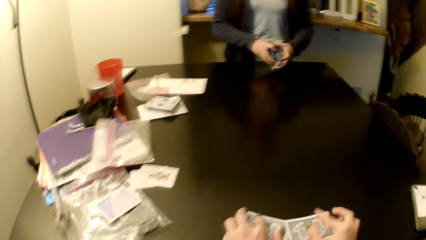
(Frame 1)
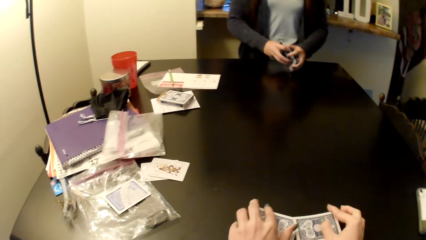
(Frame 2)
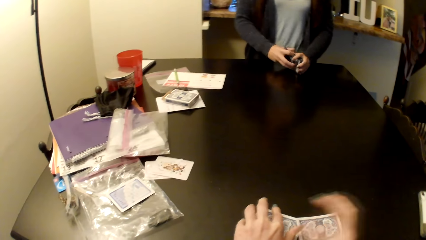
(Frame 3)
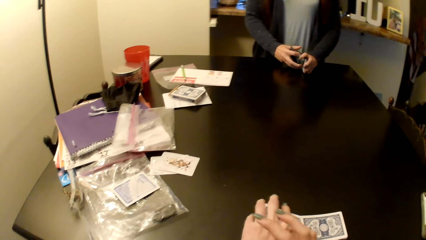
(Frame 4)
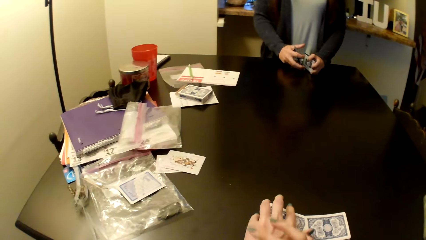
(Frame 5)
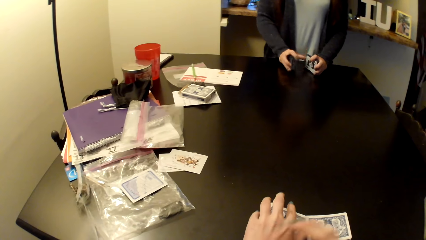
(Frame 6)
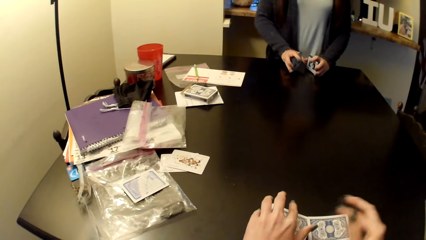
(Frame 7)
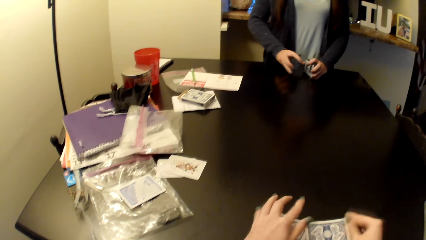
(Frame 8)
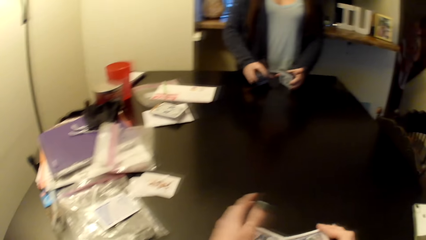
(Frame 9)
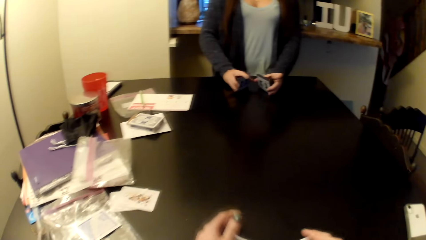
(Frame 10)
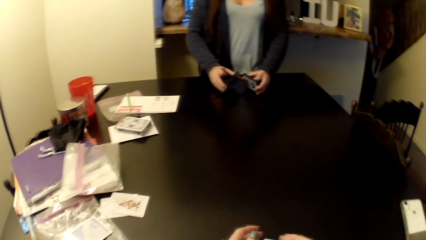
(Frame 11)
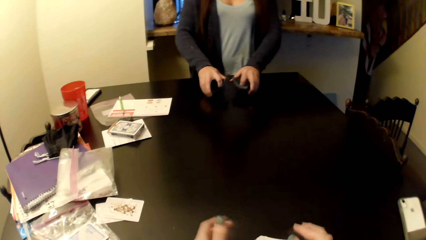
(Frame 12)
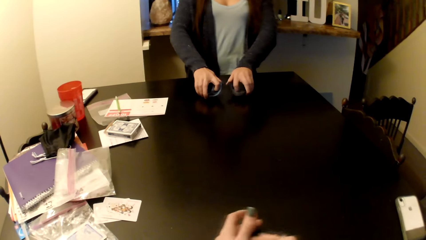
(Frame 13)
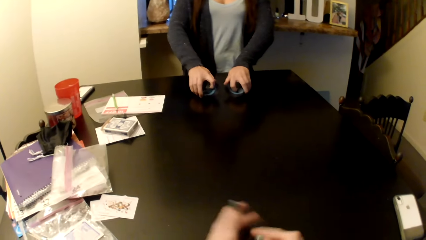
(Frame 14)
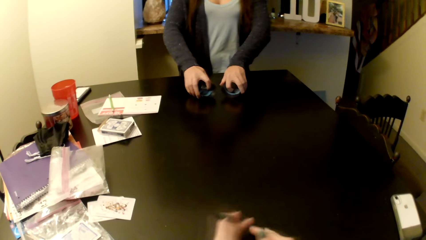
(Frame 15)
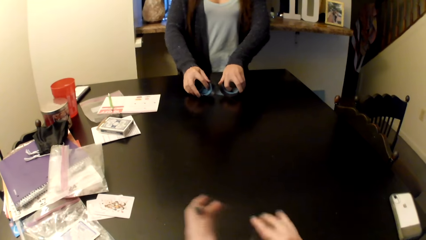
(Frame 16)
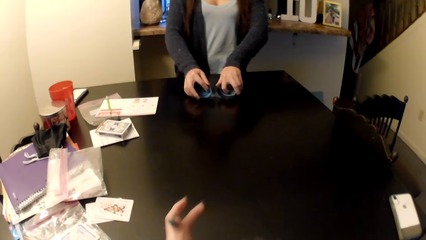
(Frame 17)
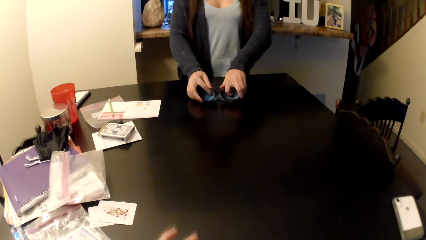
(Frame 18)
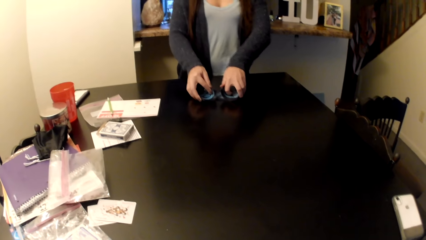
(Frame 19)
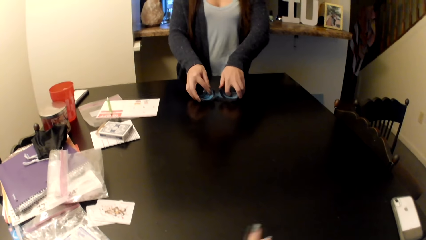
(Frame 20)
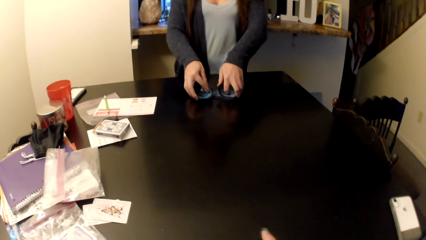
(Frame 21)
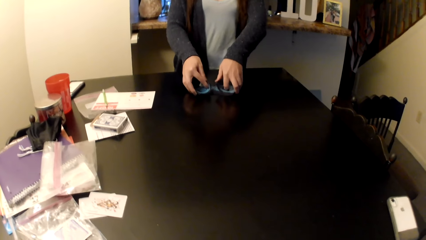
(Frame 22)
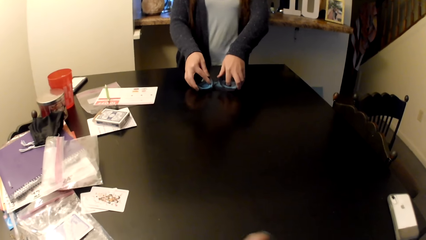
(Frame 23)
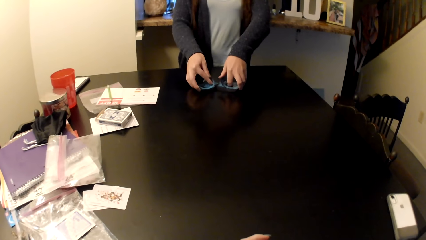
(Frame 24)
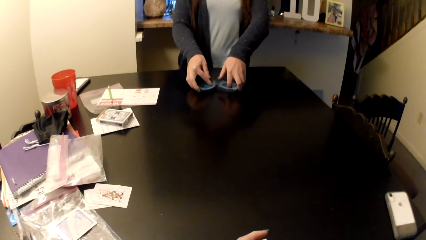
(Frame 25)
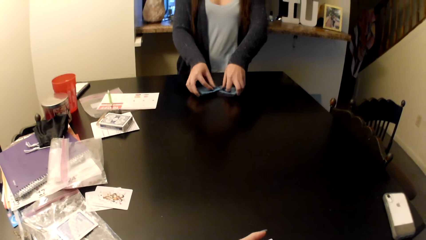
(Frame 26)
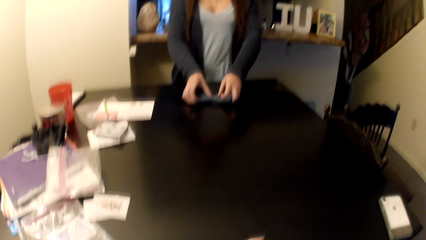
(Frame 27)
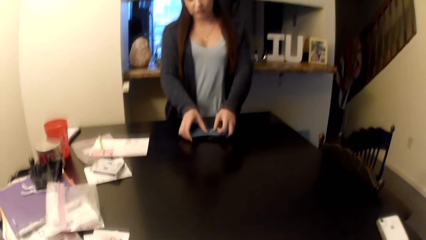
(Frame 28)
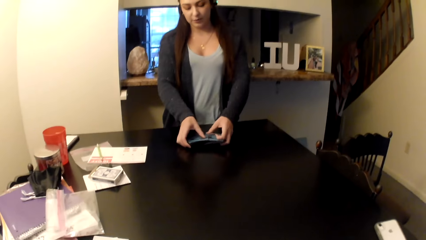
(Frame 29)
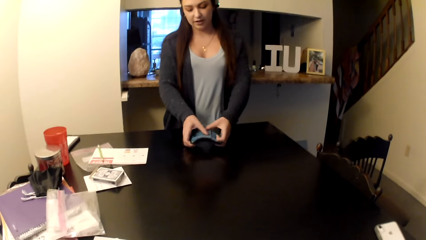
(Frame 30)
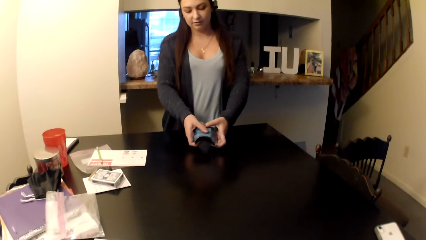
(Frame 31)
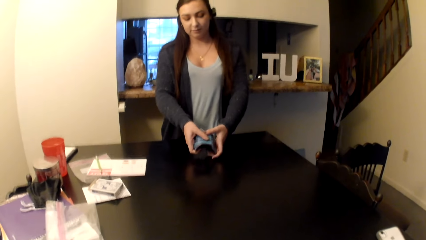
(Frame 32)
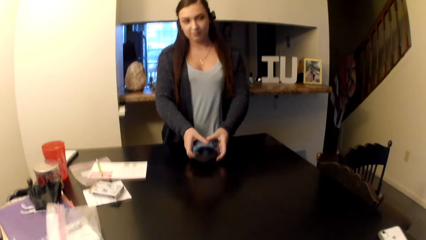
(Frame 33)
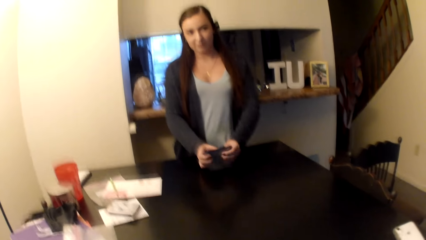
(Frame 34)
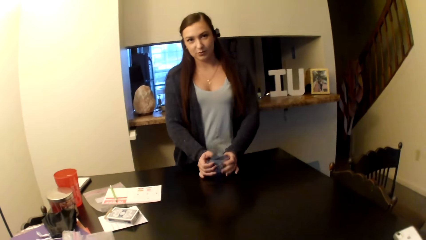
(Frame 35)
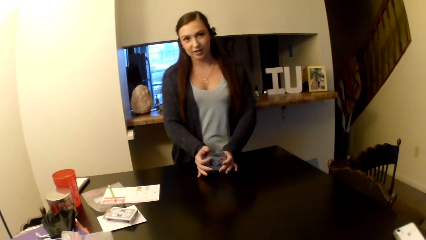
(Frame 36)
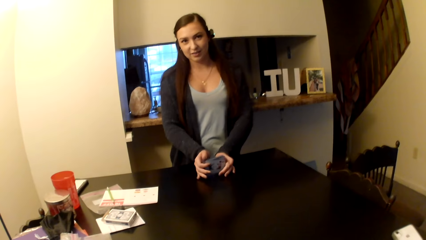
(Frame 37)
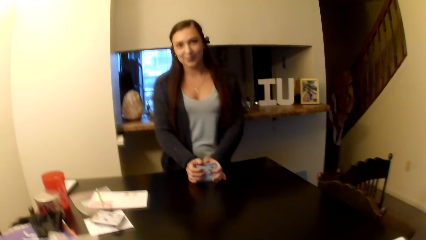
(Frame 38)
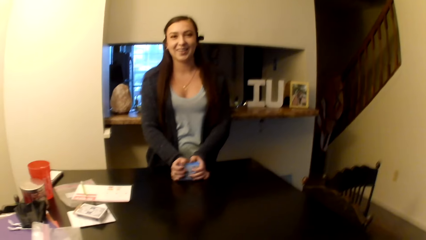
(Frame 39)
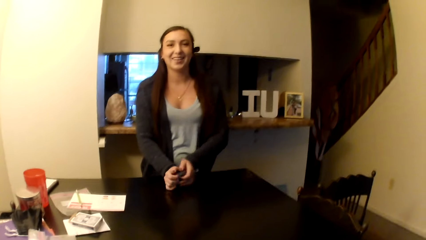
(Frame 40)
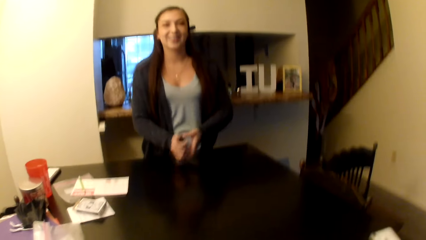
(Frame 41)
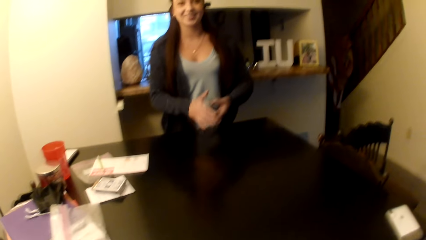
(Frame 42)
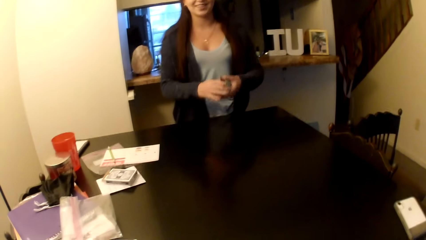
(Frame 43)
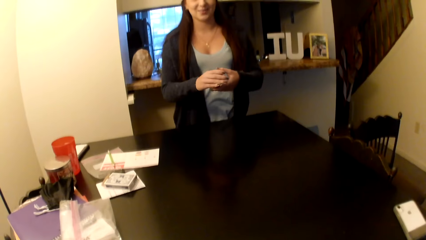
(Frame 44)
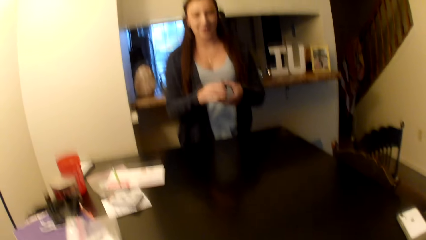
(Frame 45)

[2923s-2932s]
The camera wearer arranges the card. A woman arranges the card on the table.

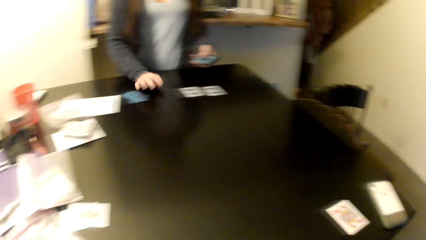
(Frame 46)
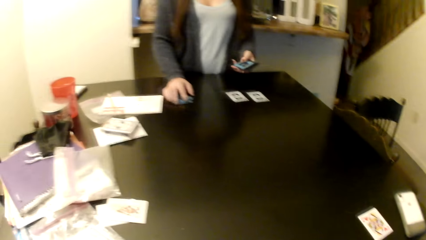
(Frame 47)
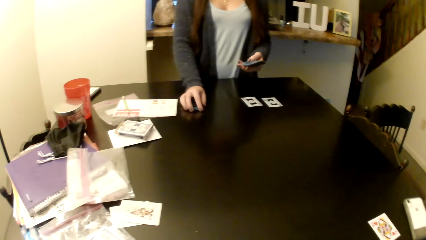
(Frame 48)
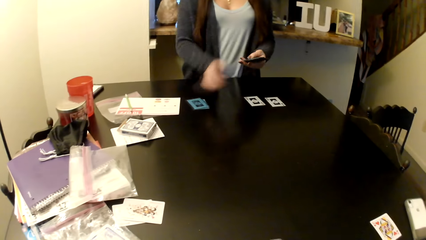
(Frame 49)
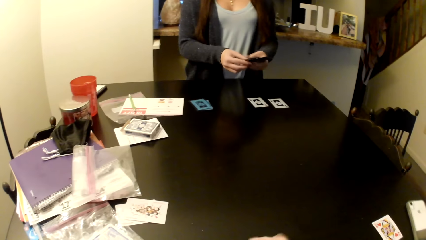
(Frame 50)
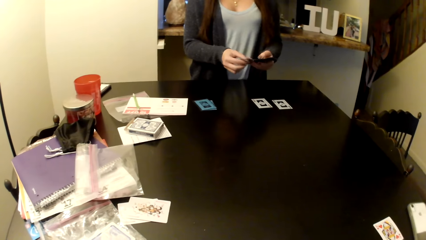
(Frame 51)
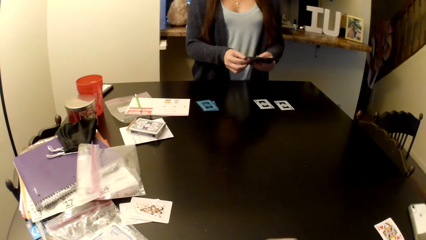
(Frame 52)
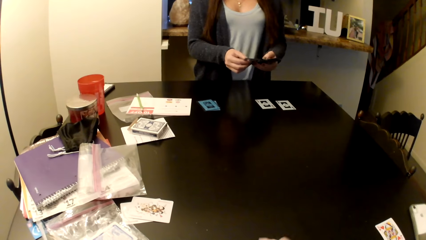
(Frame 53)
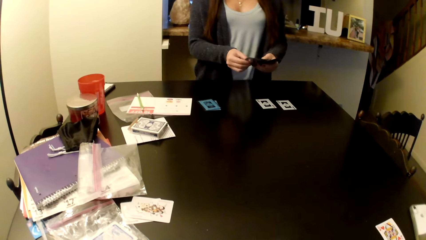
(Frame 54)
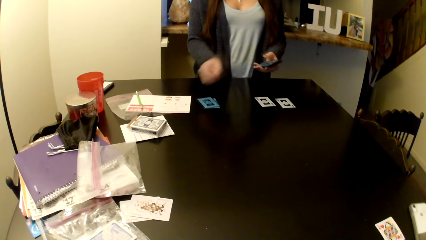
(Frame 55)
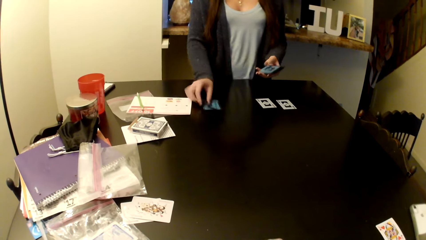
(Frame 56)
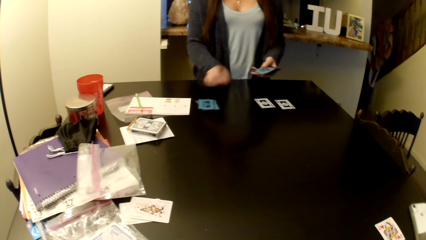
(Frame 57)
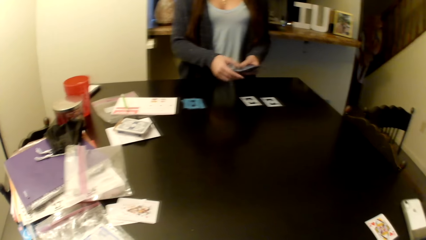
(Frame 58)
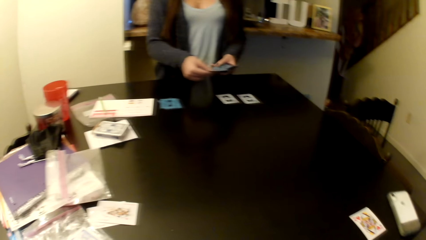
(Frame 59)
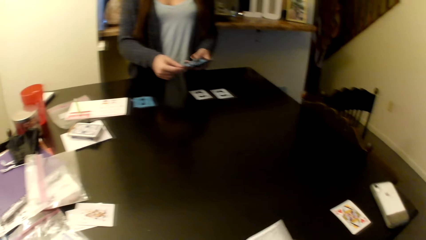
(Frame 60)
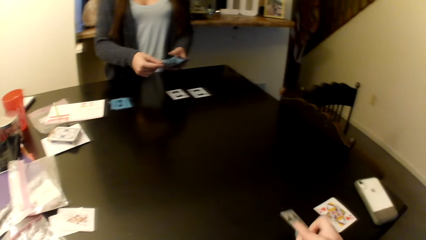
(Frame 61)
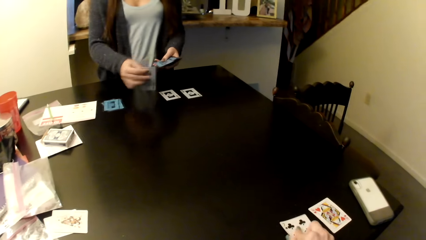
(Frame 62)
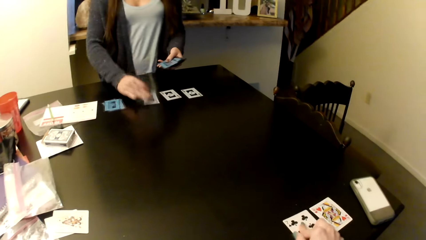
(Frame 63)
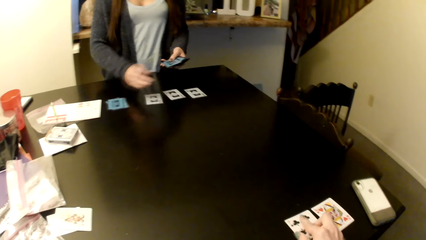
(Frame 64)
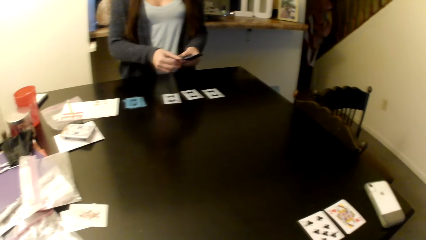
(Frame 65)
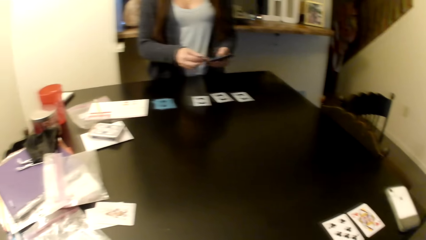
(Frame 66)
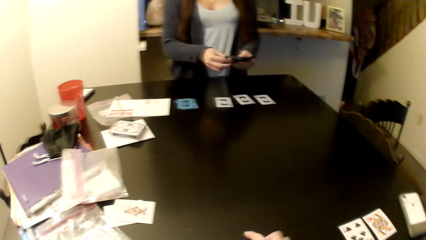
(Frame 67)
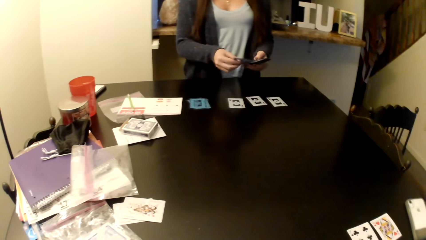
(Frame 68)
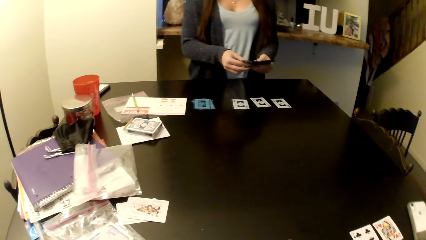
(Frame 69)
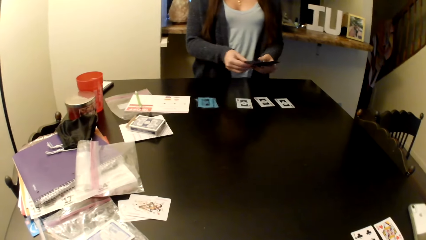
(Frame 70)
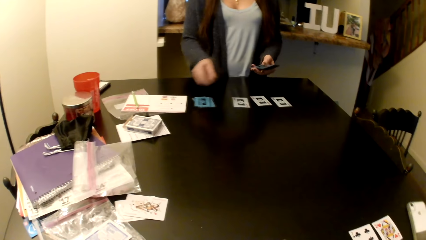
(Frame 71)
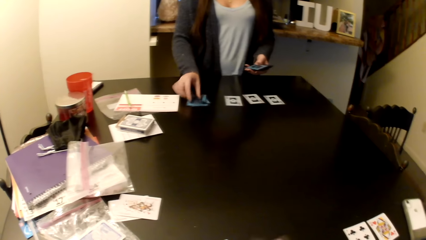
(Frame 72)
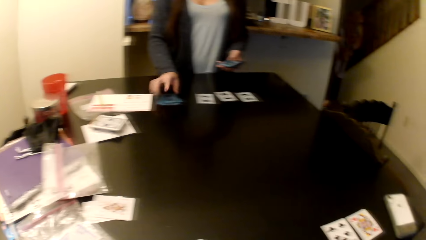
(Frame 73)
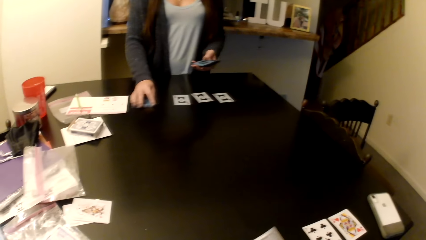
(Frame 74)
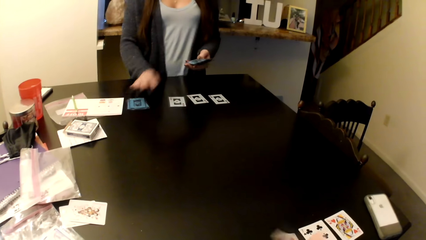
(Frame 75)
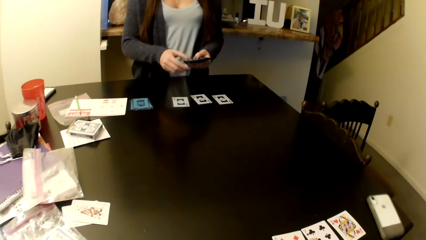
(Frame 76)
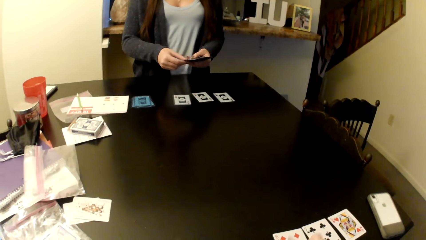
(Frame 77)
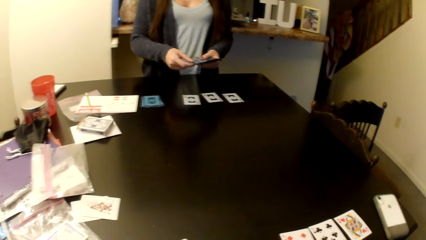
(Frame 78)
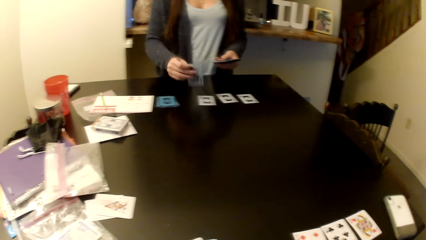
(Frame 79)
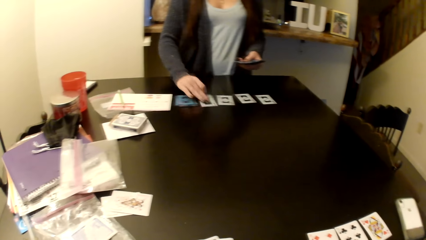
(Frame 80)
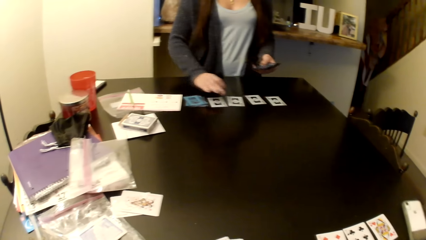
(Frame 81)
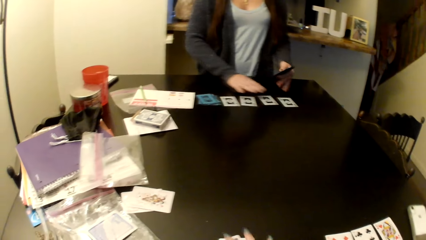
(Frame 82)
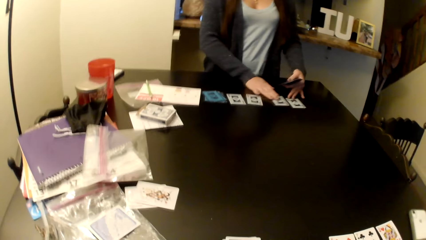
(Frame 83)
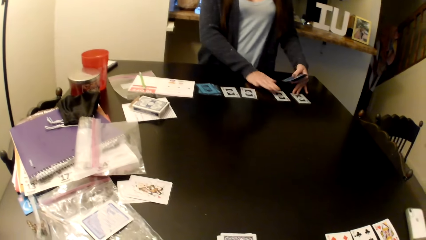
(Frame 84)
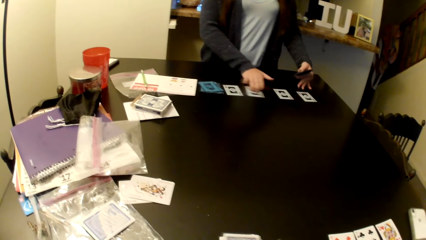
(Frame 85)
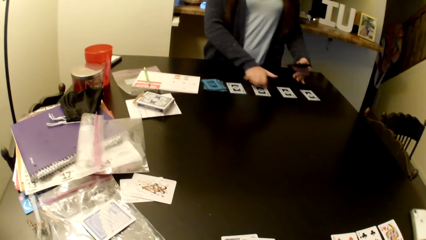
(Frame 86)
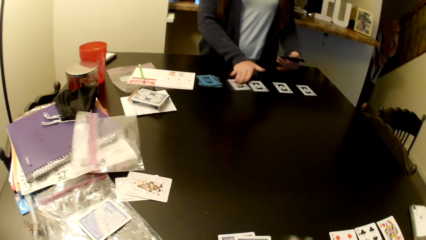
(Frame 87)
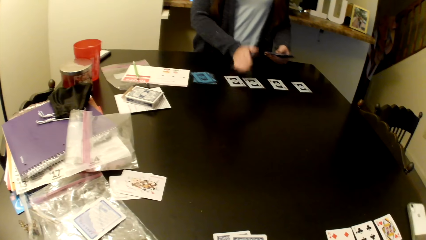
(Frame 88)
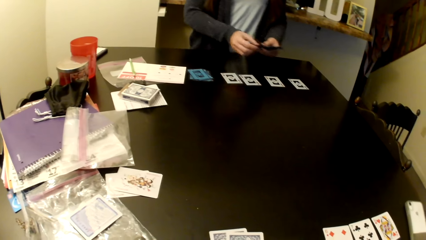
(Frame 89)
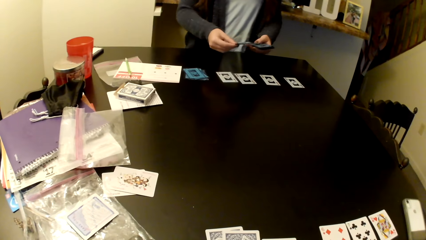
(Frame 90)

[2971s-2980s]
A woman shuffles the card. The woman selects some cards in her hands. The woman puts the card on the table. The camera wearer places a card on the table. The woman picks up the card. The woman puts the card on the table. She puts the card on the table again. The woman pushes the card on the table.
